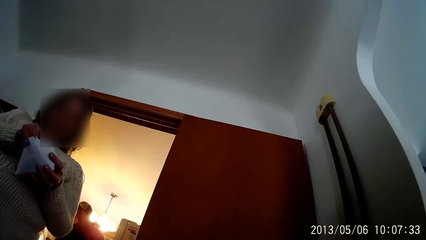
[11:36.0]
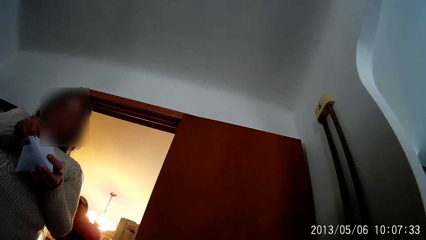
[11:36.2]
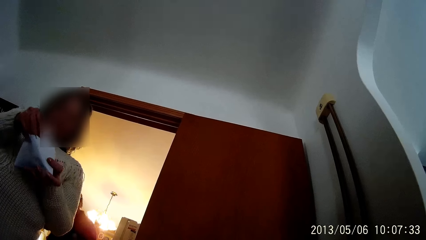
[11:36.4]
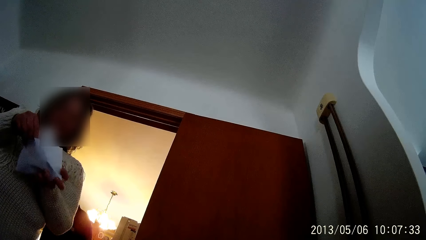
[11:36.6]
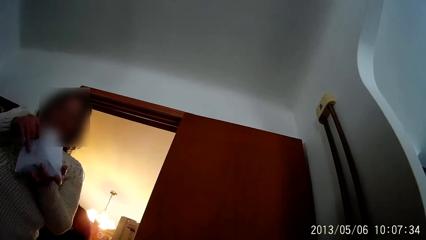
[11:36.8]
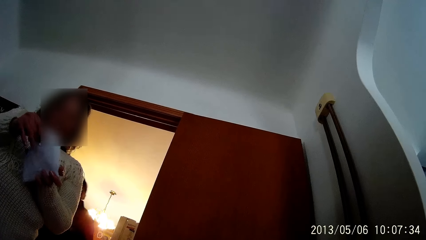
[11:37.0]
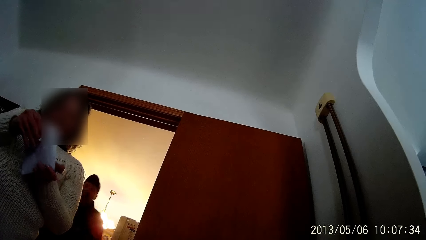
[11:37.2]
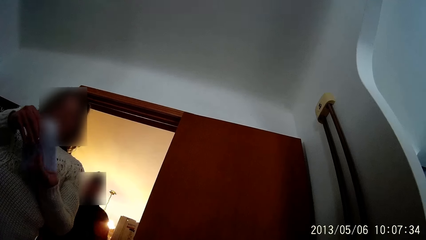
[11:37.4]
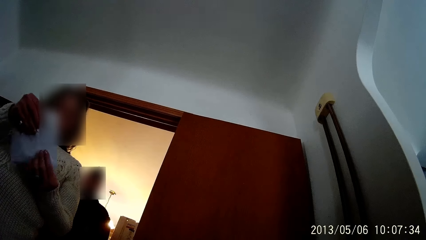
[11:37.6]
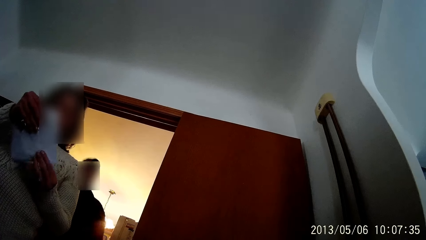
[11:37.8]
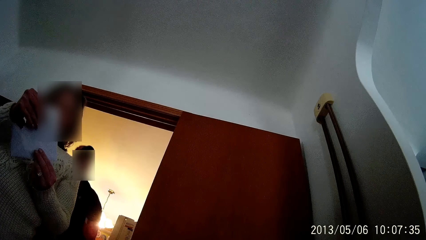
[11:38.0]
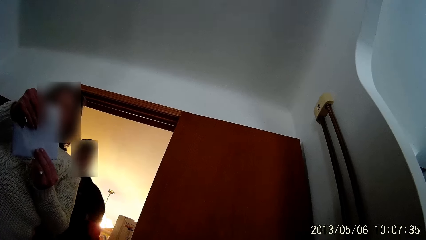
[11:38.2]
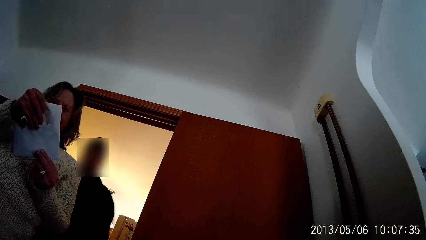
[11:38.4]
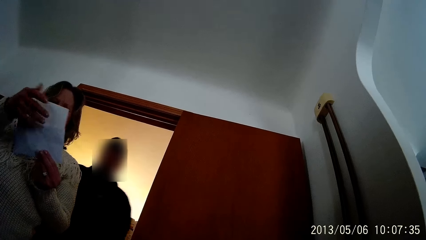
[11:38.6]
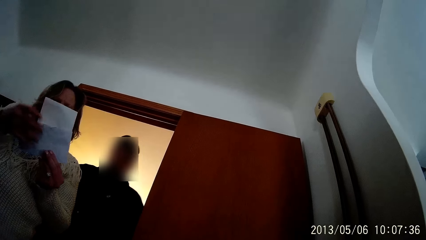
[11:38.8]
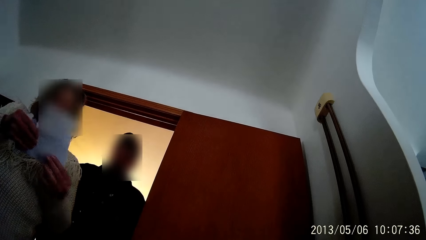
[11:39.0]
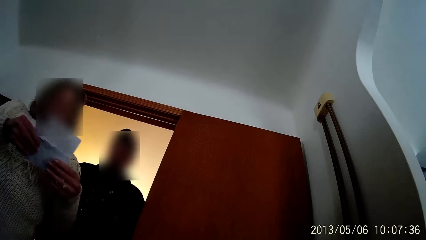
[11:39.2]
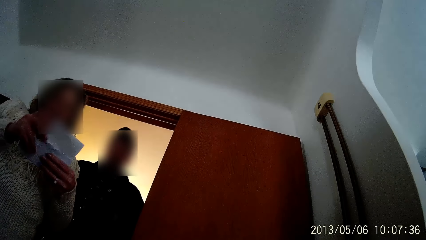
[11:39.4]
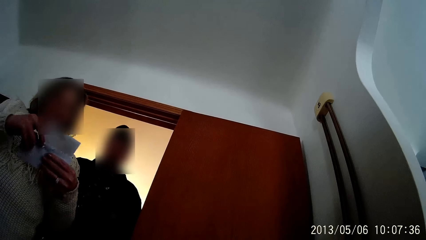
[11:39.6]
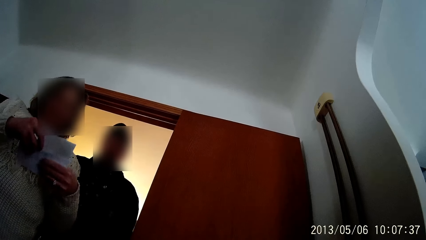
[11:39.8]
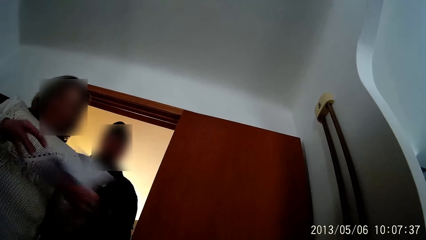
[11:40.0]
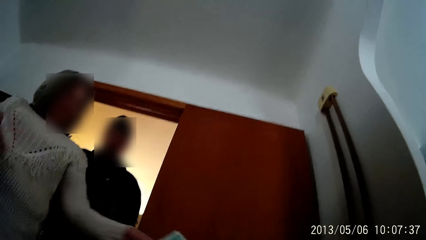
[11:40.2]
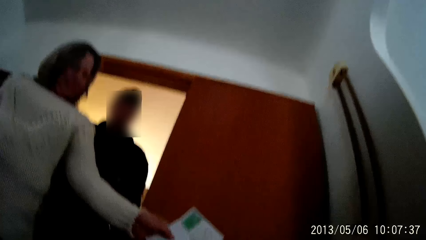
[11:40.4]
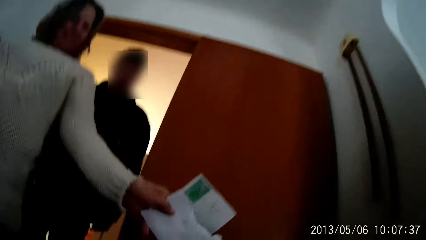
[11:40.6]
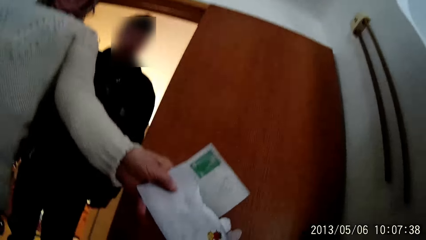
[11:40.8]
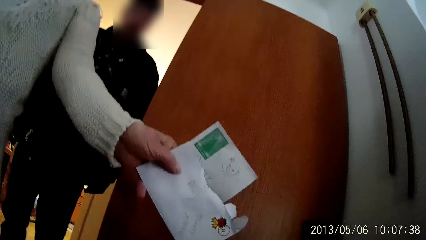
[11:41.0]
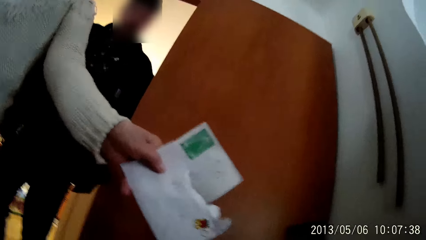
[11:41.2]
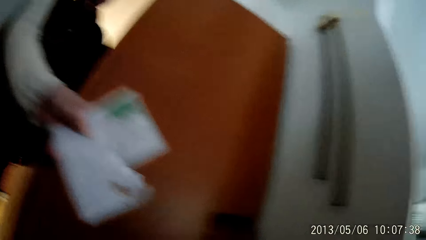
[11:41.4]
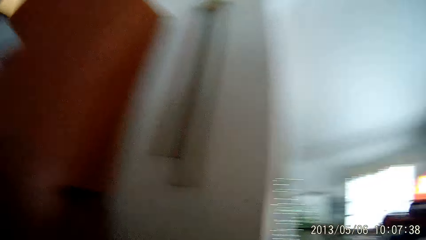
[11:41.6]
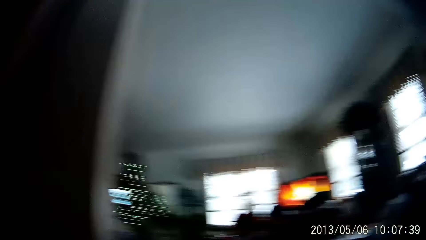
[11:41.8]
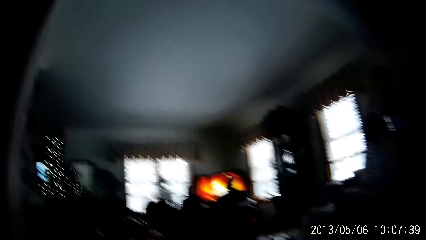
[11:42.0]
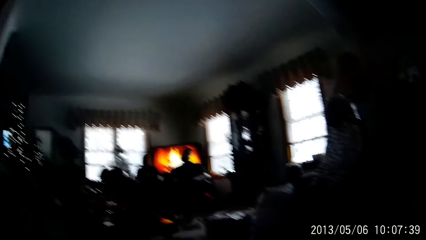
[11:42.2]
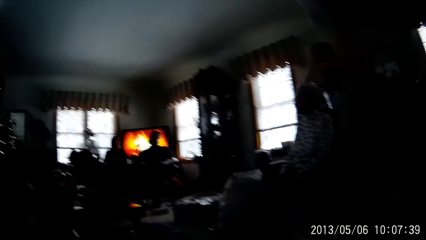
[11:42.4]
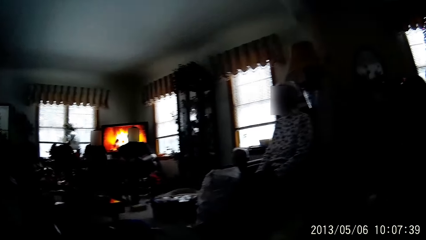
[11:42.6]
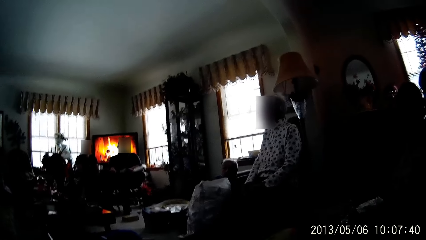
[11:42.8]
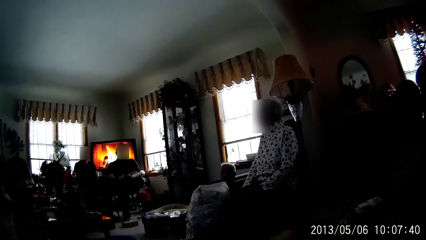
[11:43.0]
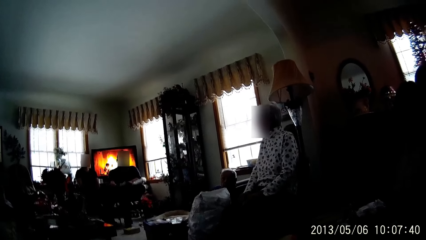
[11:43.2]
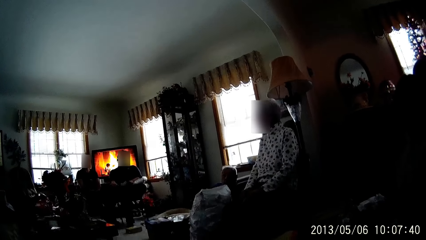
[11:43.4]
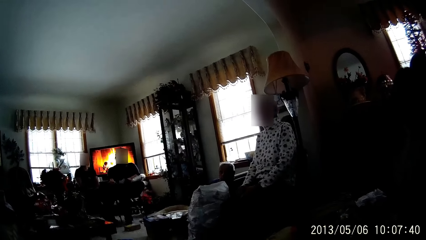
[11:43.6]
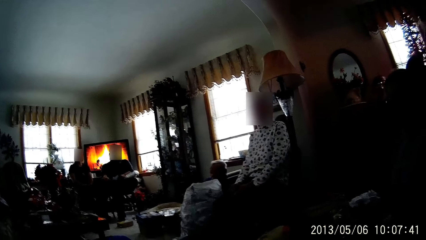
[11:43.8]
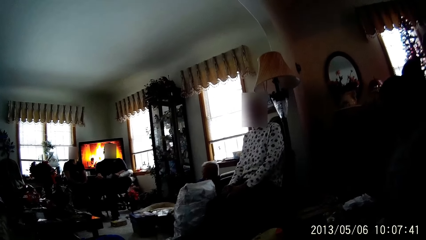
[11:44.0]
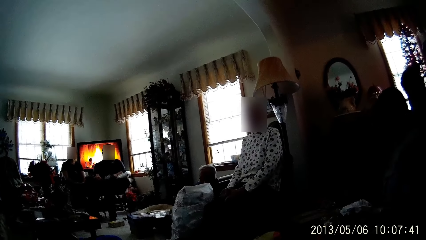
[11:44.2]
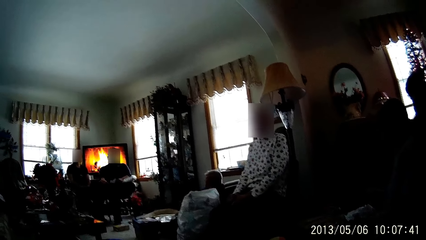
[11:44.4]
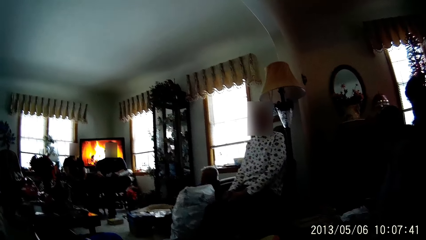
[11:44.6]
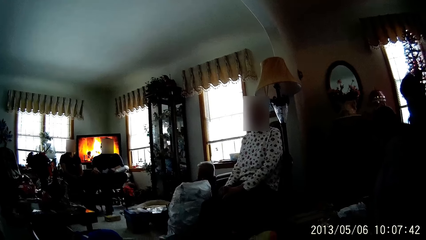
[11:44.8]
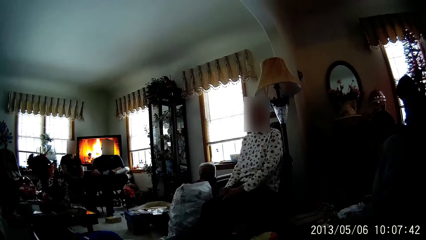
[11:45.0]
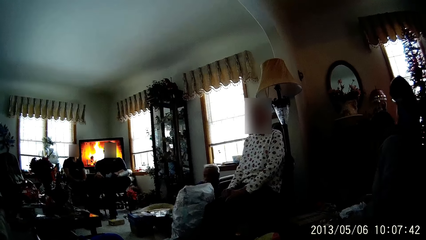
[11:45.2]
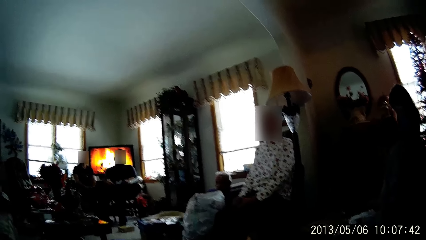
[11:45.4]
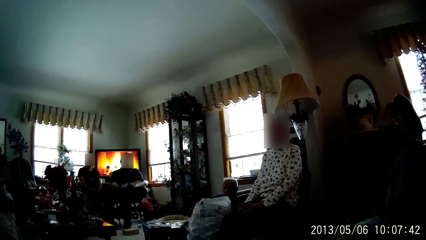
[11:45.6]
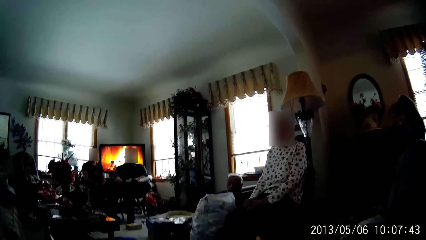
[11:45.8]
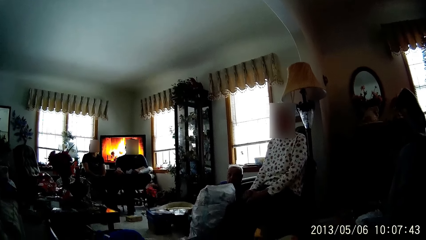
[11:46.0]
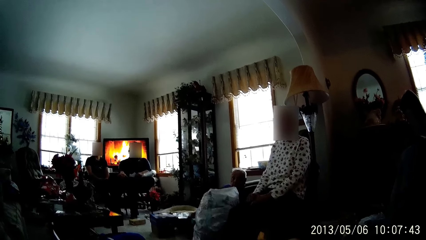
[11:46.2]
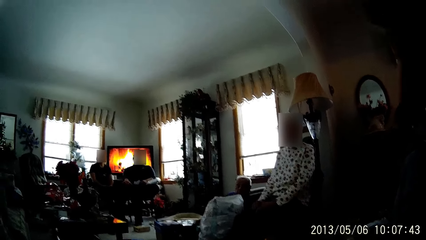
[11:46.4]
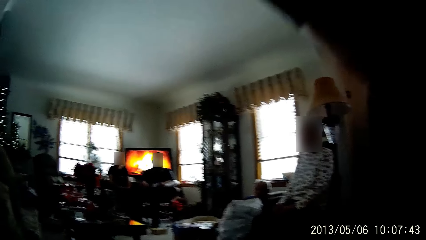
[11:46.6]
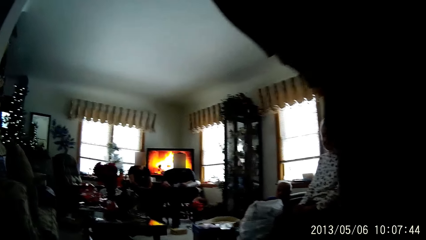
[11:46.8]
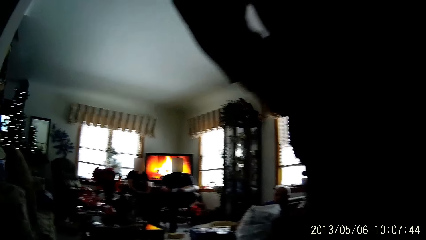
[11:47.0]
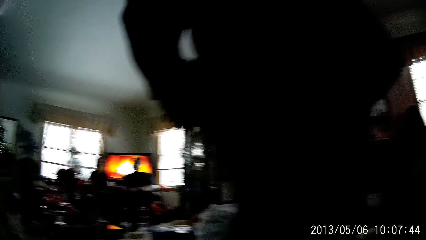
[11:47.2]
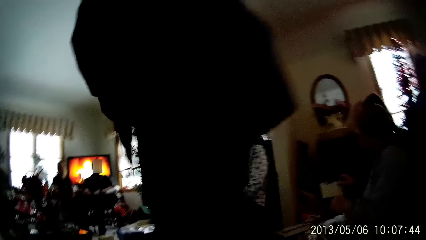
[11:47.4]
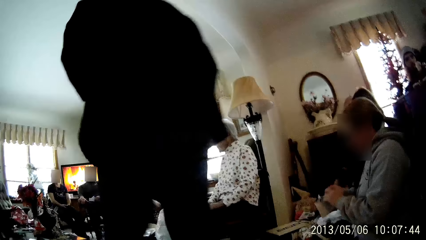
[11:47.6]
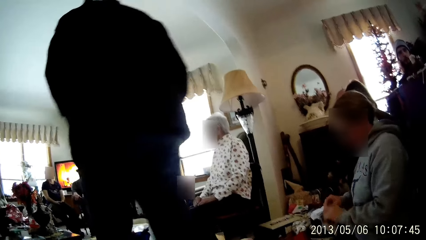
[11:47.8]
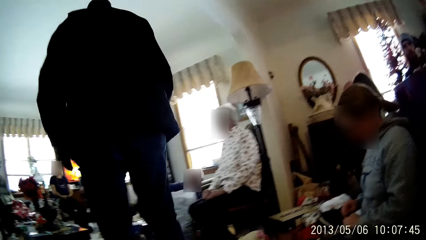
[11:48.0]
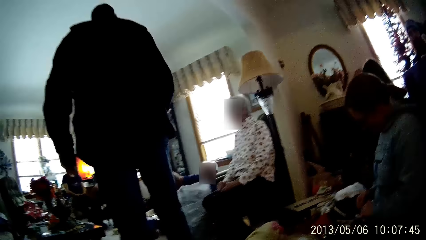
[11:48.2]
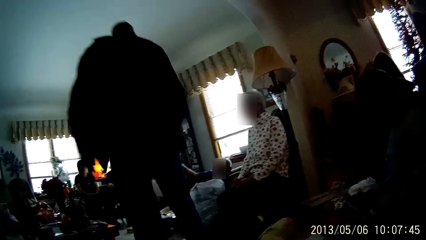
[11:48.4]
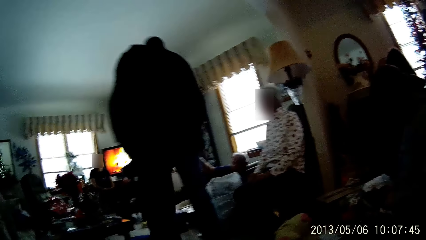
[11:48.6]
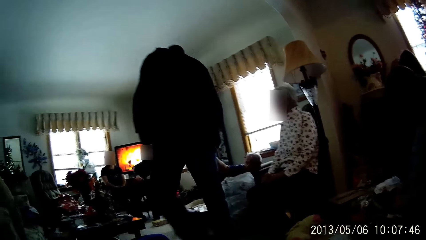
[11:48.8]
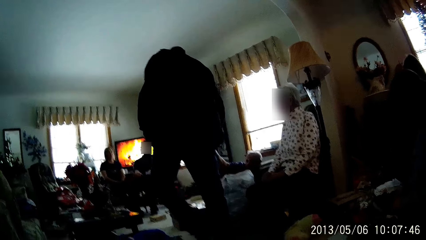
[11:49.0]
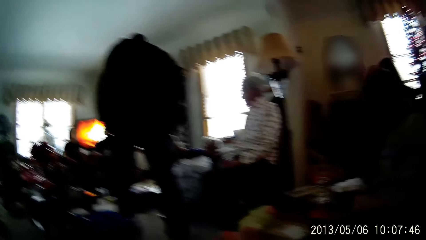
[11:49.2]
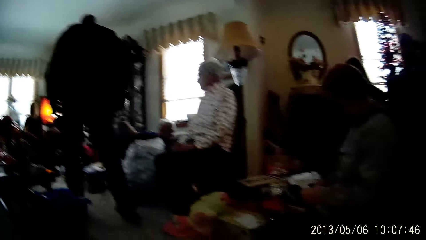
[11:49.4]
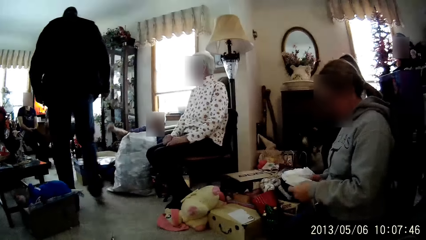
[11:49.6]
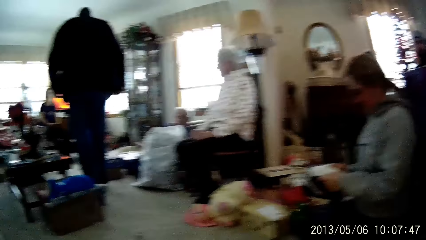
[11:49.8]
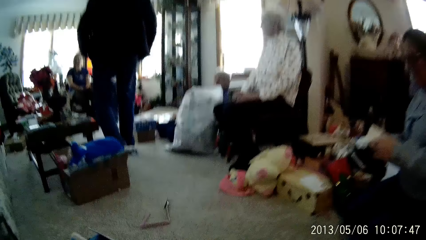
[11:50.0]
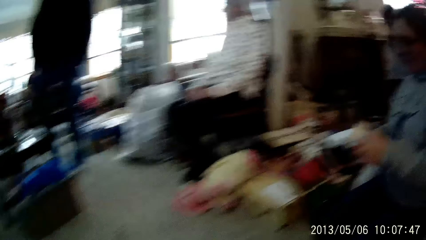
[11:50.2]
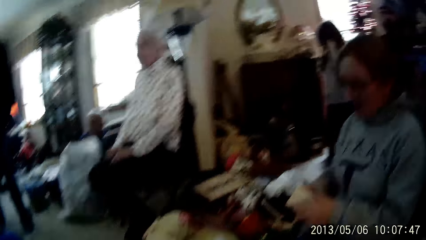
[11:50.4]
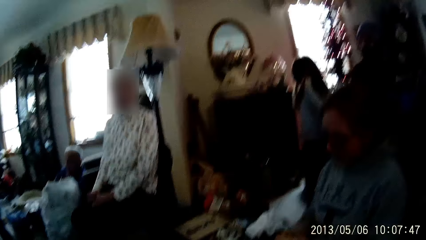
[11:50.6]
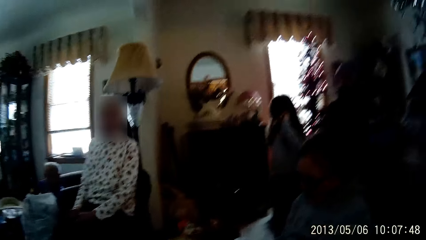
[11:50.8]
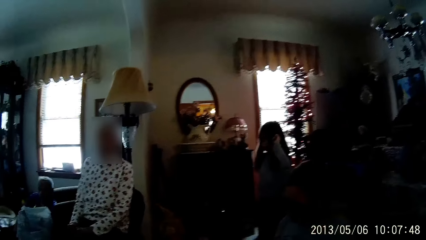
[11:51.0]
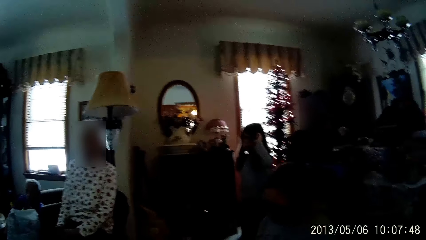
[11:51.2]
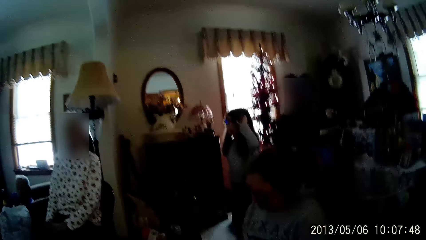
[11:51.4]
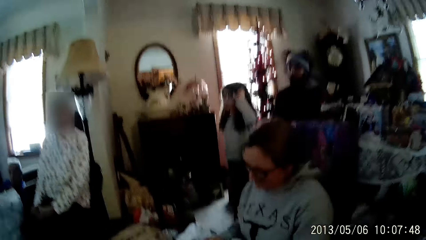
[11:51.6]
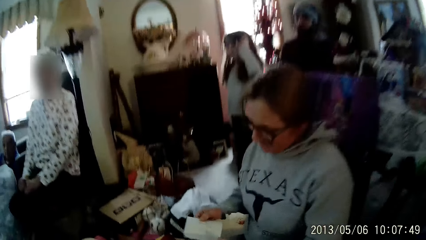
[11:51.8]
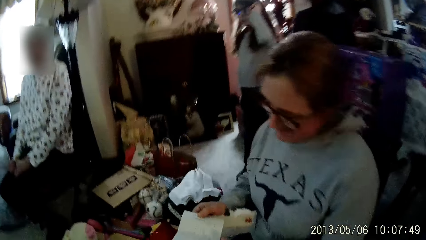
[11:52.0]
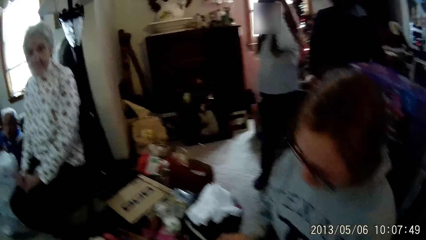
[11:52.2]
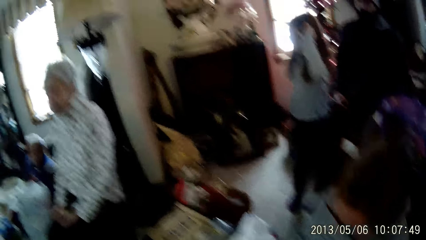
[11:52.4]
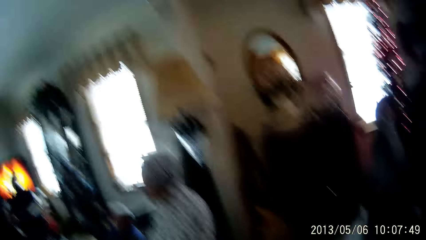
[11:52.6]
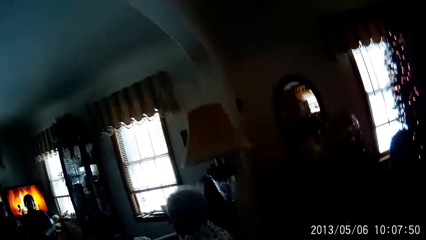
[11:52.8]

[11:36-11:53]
A man walks towards the living room. A woman removes a white paper from the white envelope with her right hand. The woman stretches the white paper and white envelope in her left hand towards the camera wearer. The man walks across the living room past the camera wearer. Another man lowers his right hand. Another woman handles the white envelope with both hands. The camera wearer stands up.
